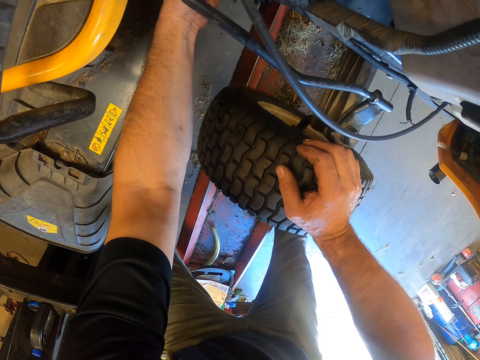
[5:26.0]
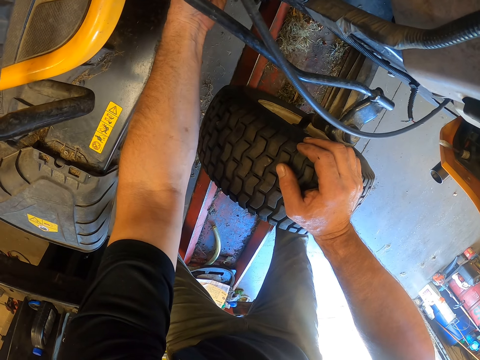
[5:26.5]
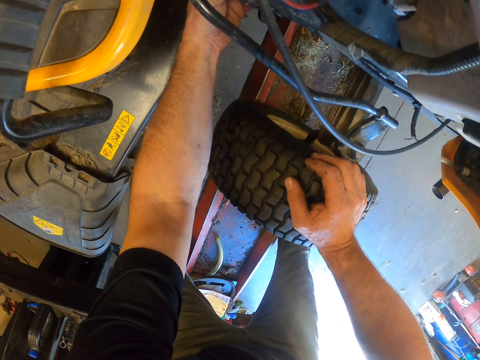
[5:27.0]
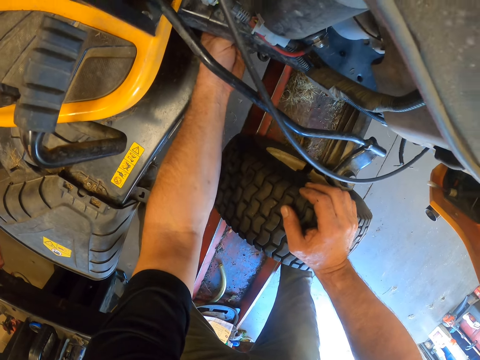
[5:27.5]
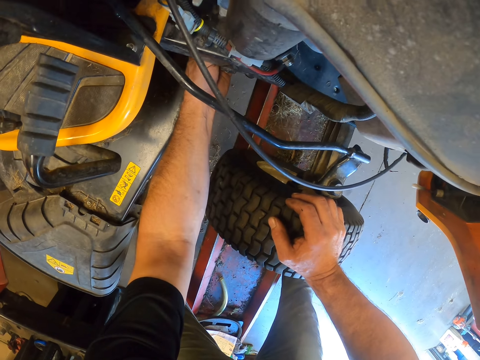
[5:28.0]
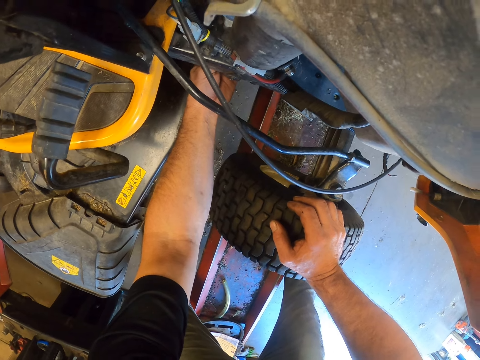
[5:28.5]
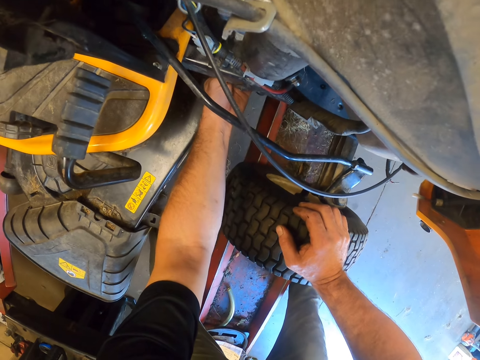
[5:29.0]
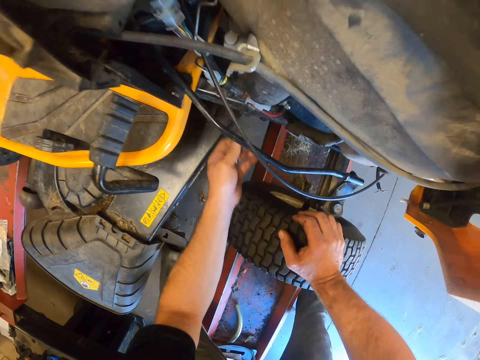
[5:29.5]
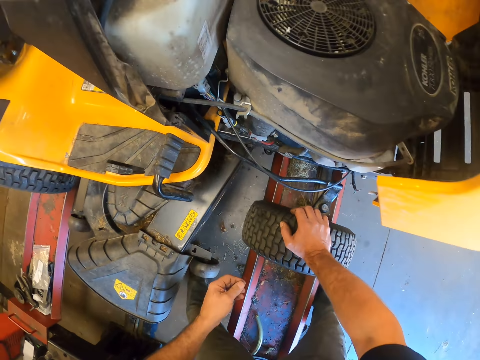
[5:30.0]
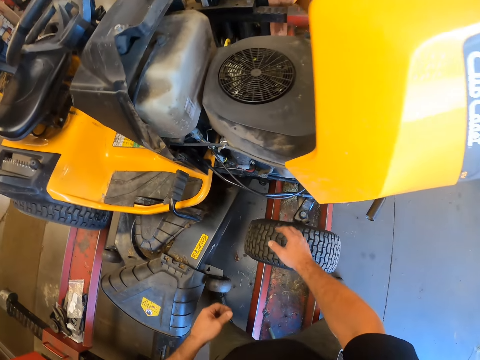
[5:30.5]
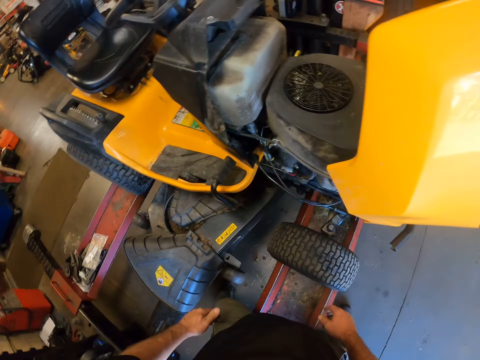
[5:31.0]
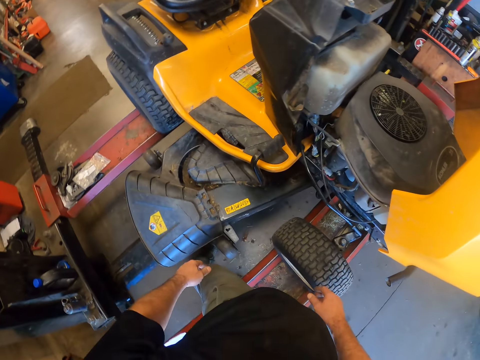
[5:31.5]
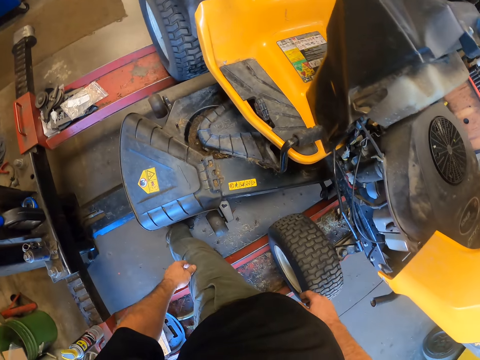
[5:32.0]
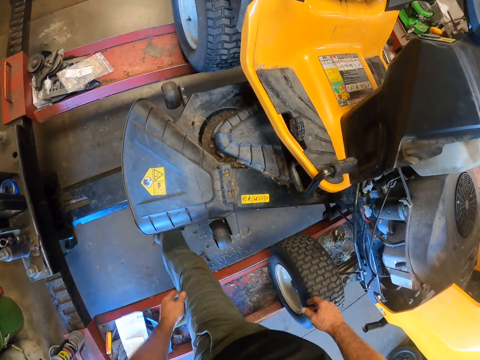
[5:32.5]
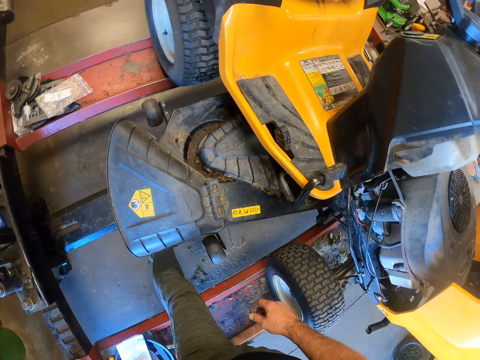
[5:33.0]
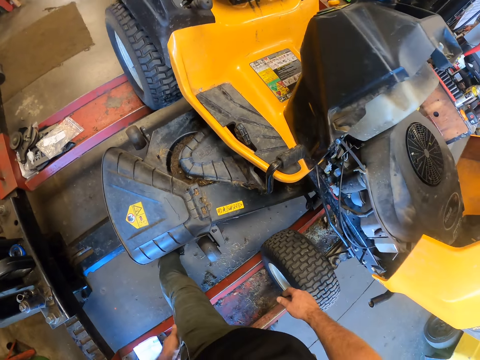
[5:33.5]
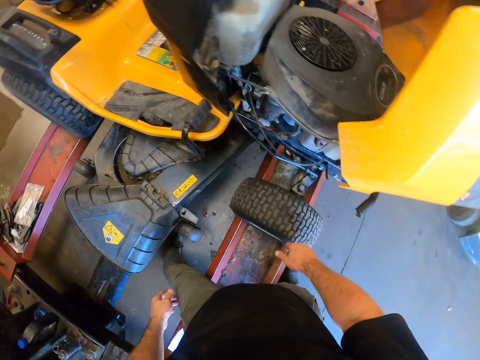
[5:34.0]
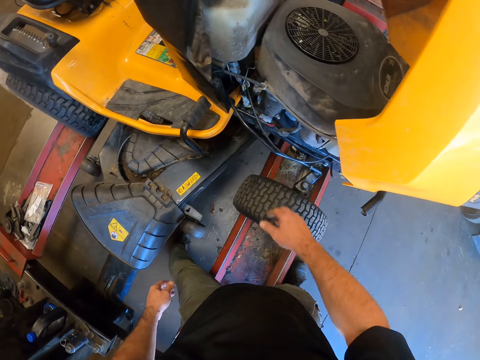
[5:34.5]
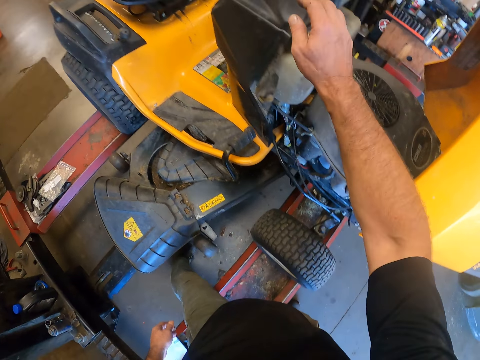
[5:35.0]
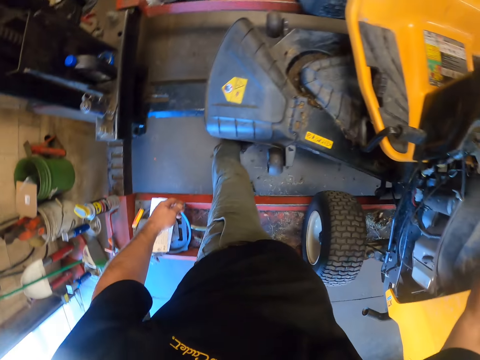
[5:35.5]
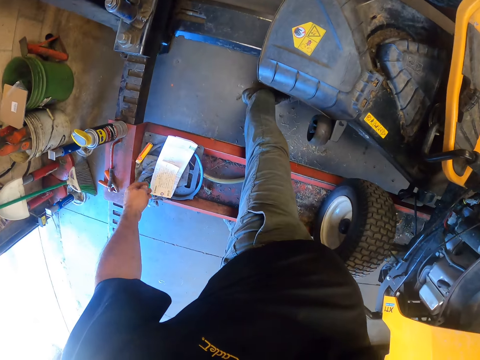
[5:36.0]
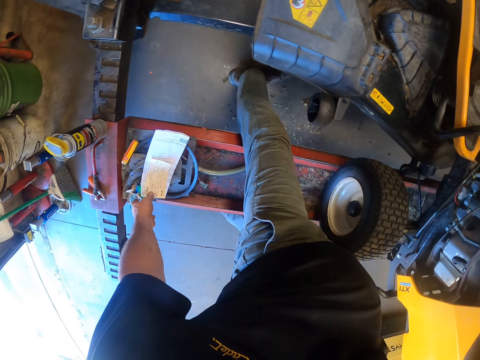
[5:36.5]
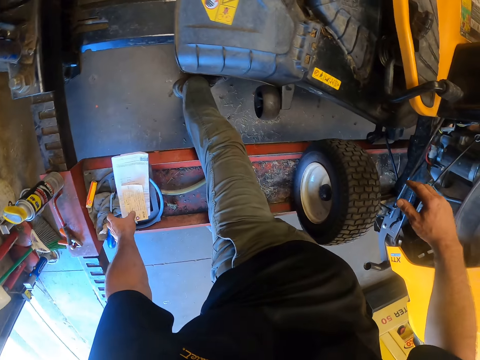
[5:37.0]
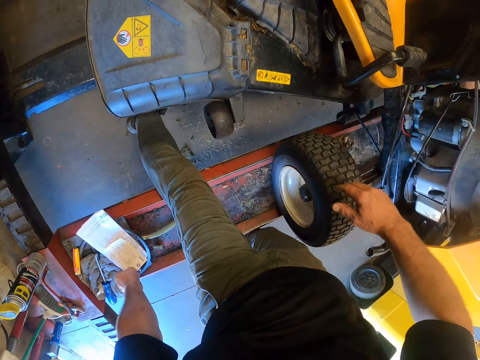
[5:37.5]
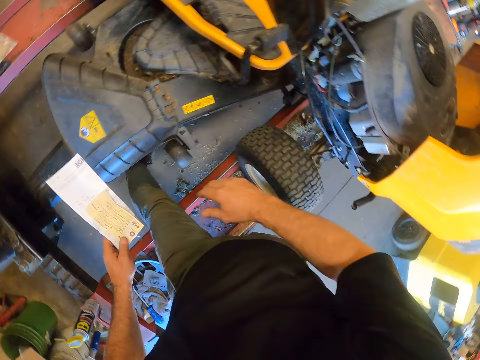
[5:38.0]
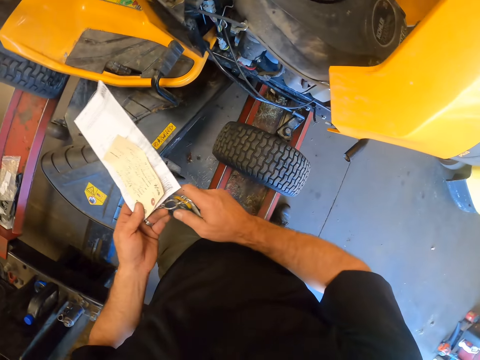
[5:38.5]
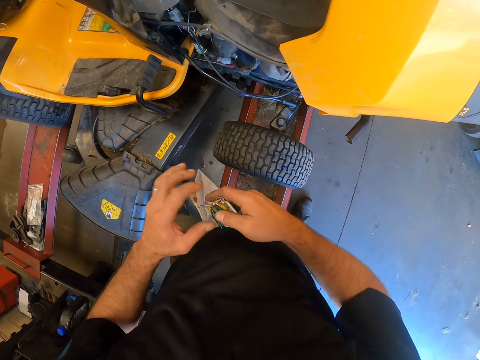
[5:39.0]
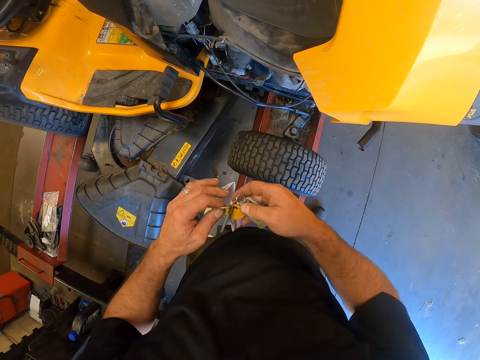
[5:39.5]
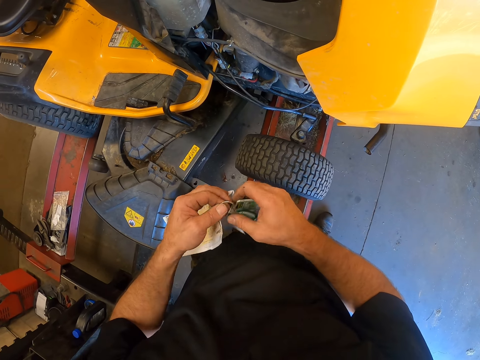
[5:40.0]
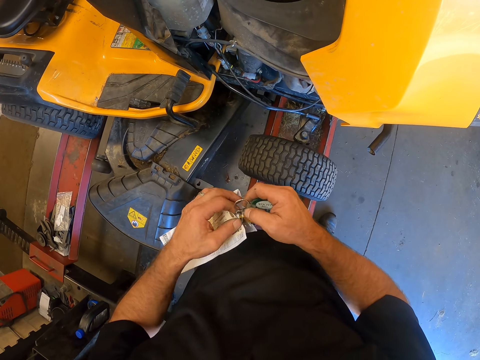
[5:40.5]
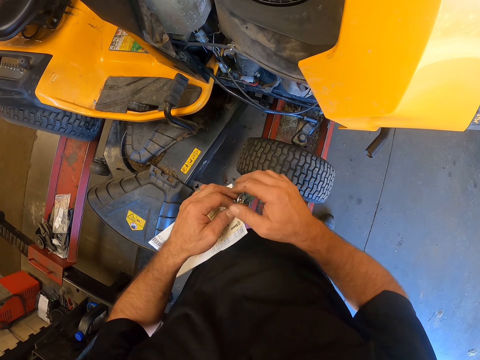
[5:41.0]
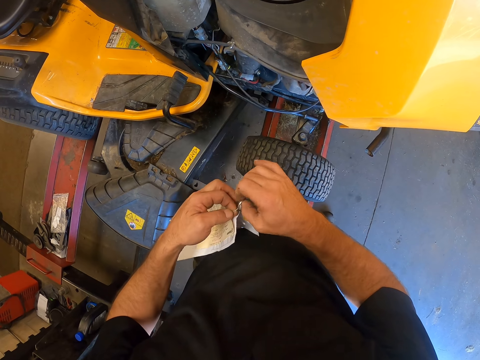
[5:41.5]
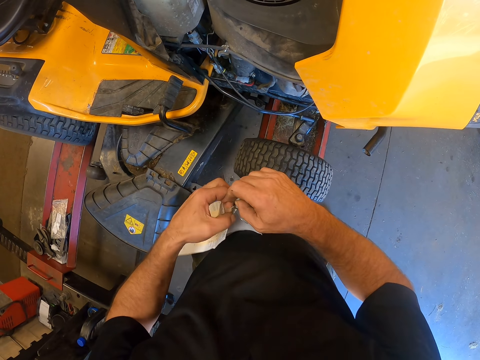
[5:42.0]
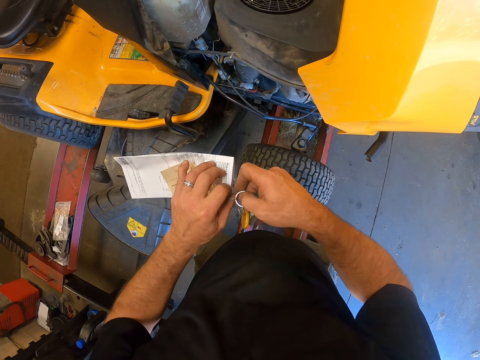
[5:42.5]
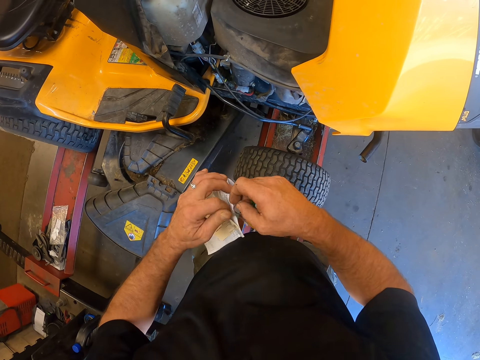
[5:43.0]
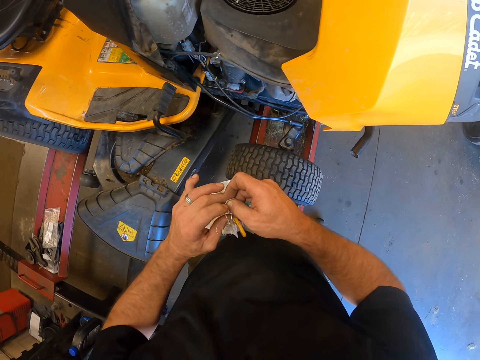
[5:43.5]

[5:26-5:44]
The camera wearer looks around the workshop. He picks up the paper with the keys from the stacker with his left hand. He moves the keys in his hands. He removes the keys from the paper.

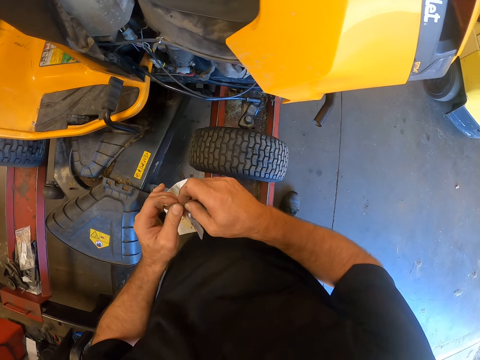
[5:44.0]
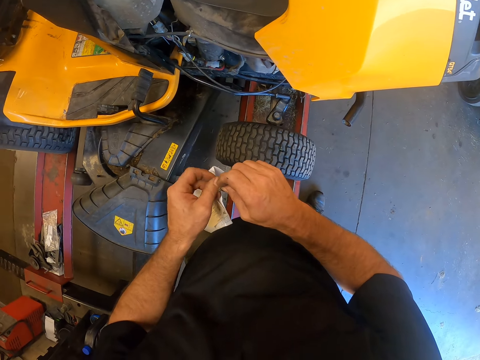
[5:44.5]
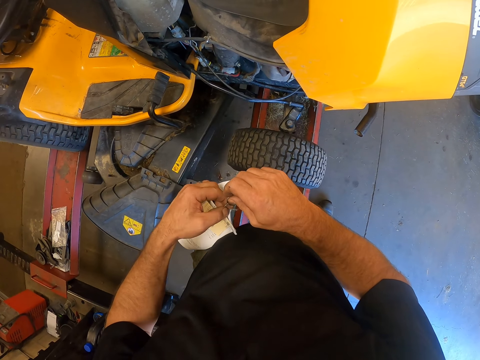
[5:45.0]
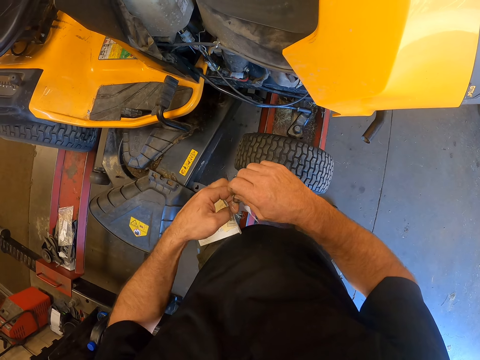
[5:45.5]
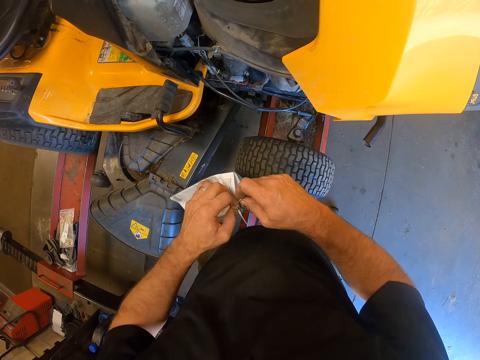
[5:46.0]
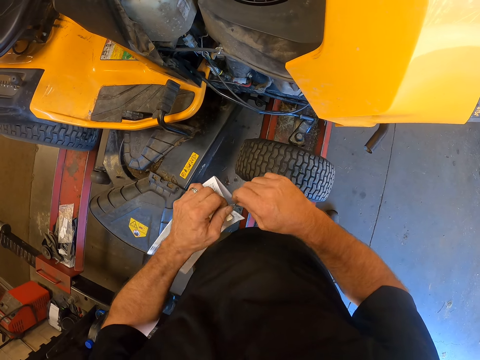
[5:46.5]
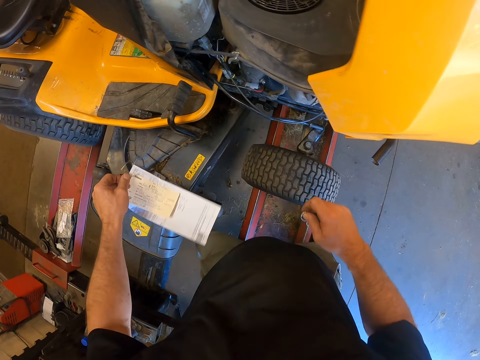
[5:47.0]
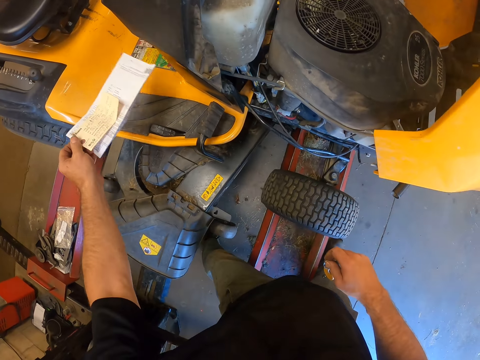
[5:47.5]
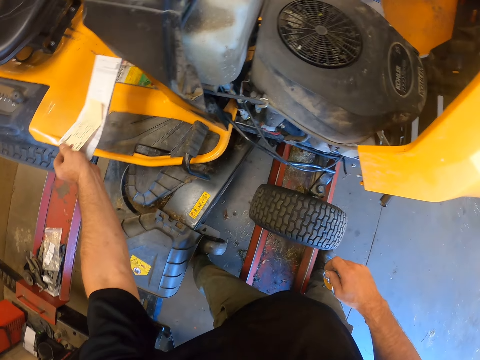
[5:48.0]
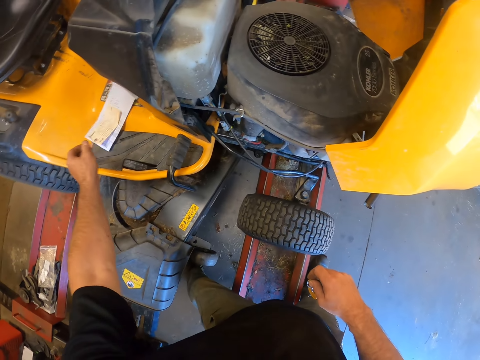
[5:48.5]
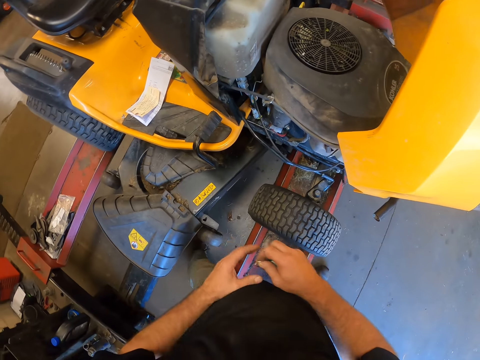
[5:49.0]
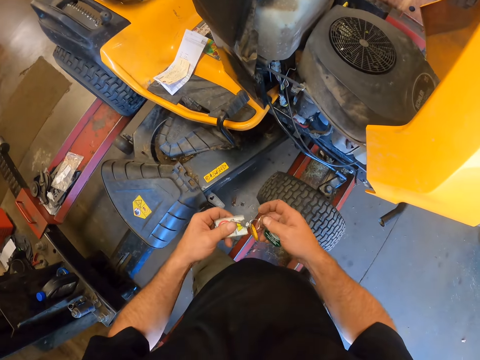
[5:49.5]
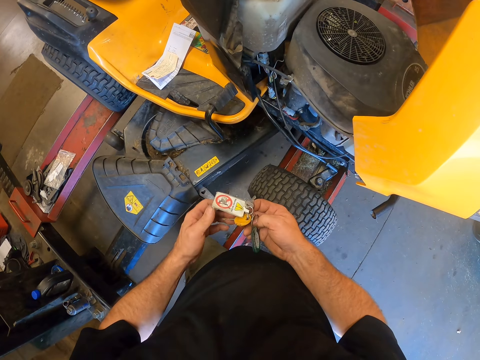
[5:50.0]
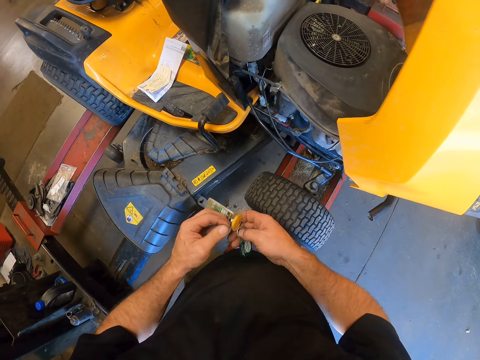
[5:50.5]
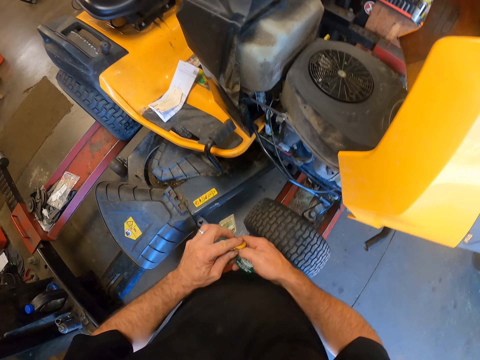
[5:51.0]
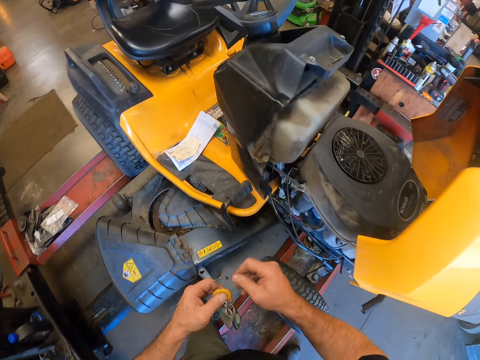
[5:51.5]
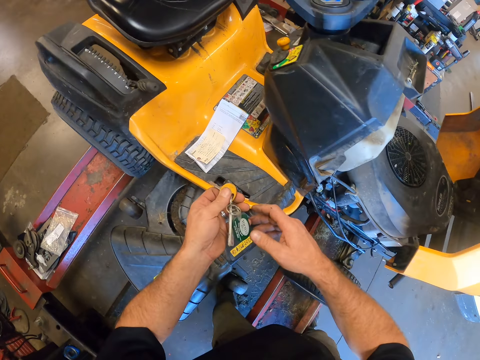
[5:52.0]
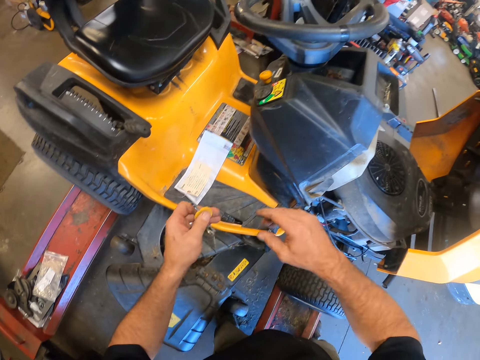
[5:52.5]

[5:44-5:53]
The camera wearer detaches the keys from the paper. He holds the keys in his right hand. He drops the paper on the lawn mower with his left hand. He passes the keys from his right hand to his left hand.
